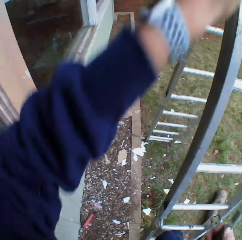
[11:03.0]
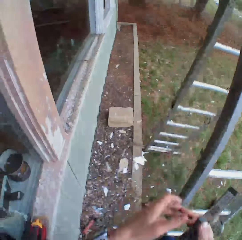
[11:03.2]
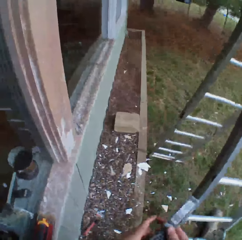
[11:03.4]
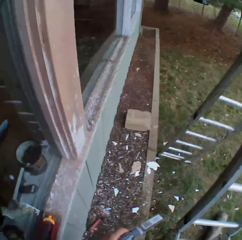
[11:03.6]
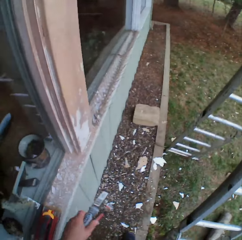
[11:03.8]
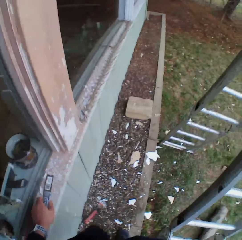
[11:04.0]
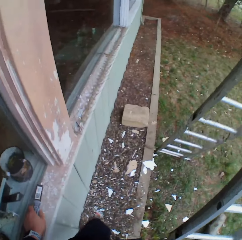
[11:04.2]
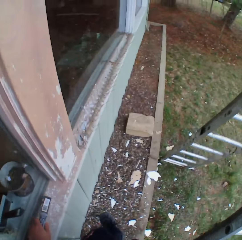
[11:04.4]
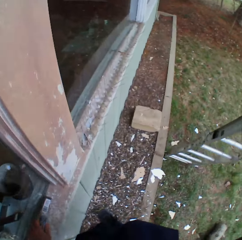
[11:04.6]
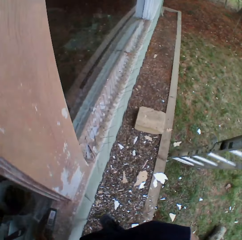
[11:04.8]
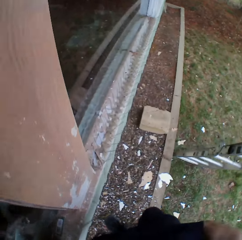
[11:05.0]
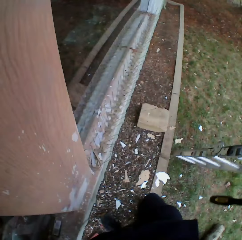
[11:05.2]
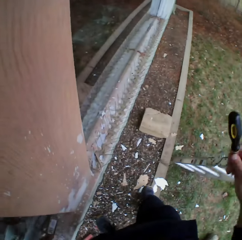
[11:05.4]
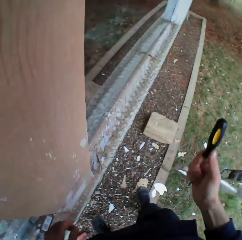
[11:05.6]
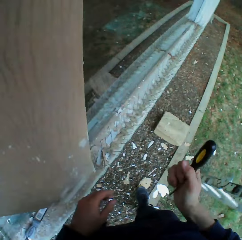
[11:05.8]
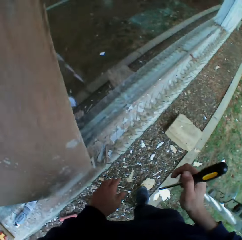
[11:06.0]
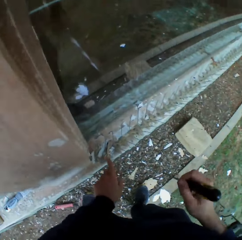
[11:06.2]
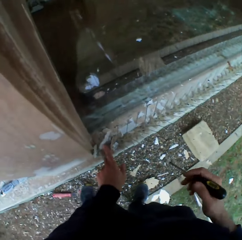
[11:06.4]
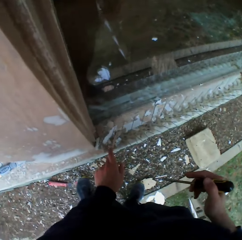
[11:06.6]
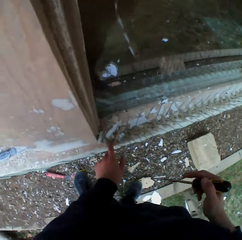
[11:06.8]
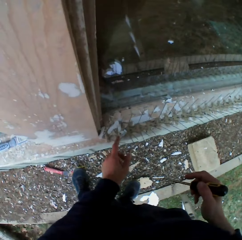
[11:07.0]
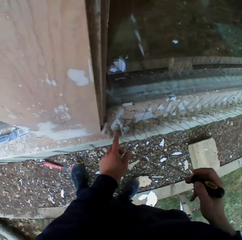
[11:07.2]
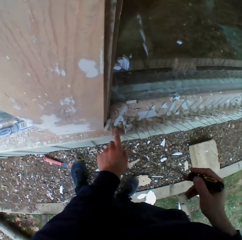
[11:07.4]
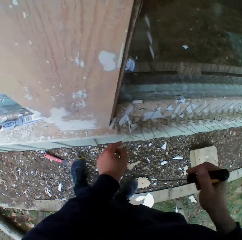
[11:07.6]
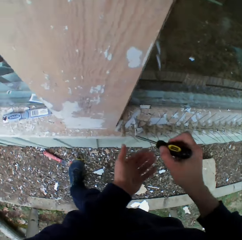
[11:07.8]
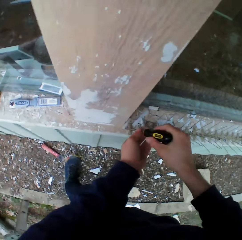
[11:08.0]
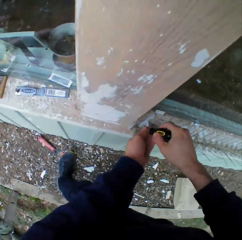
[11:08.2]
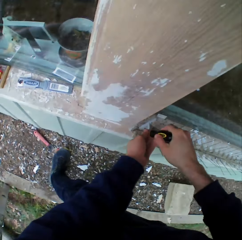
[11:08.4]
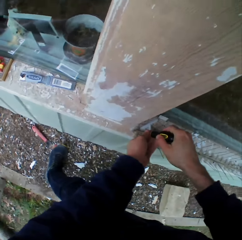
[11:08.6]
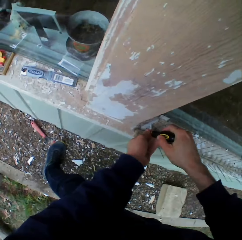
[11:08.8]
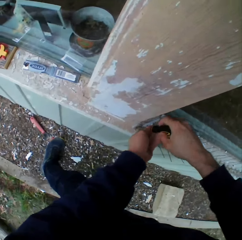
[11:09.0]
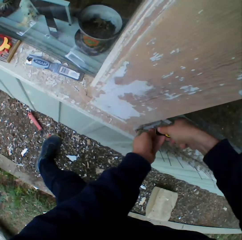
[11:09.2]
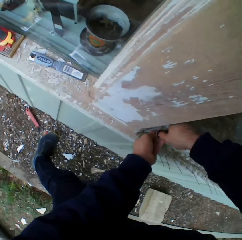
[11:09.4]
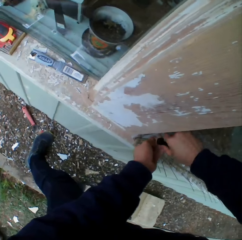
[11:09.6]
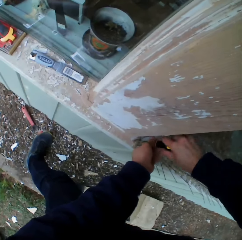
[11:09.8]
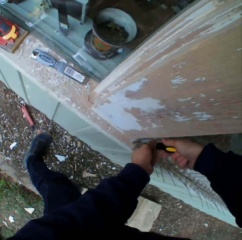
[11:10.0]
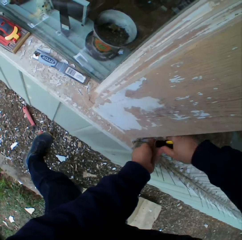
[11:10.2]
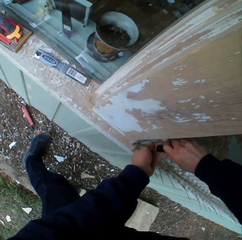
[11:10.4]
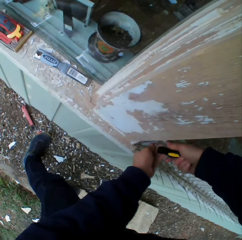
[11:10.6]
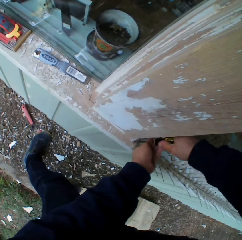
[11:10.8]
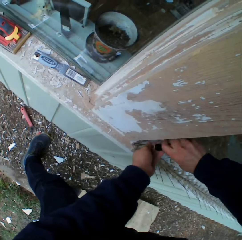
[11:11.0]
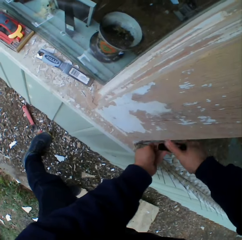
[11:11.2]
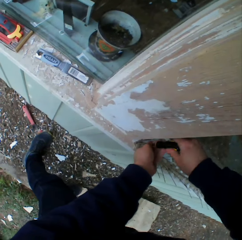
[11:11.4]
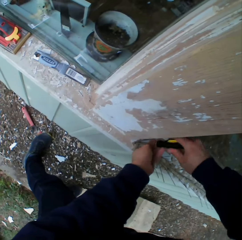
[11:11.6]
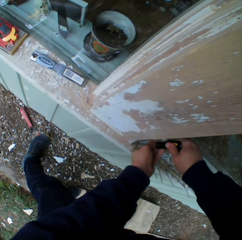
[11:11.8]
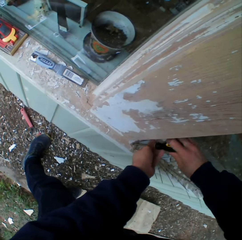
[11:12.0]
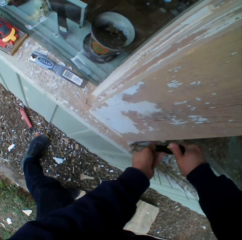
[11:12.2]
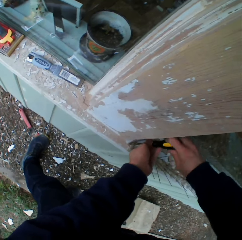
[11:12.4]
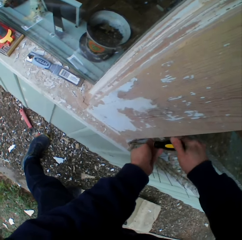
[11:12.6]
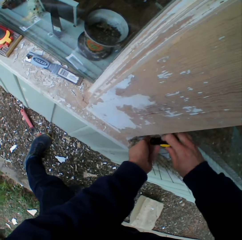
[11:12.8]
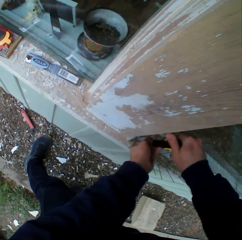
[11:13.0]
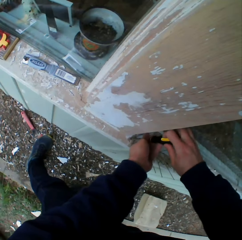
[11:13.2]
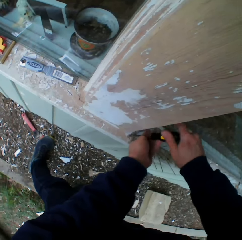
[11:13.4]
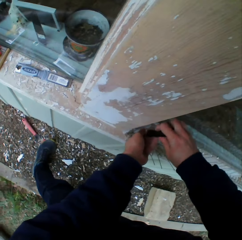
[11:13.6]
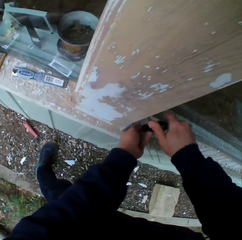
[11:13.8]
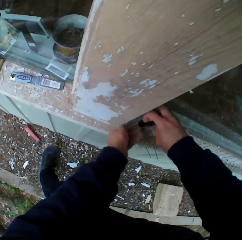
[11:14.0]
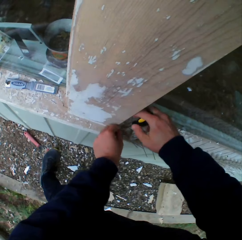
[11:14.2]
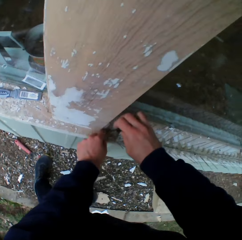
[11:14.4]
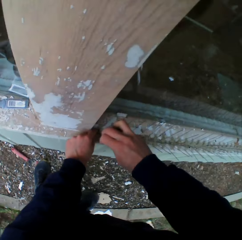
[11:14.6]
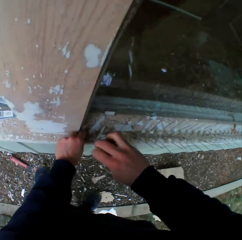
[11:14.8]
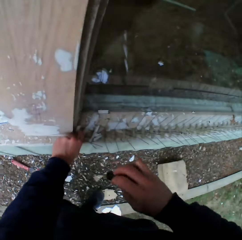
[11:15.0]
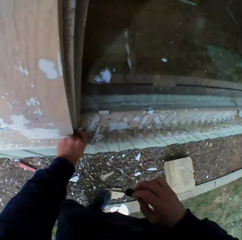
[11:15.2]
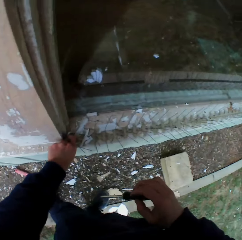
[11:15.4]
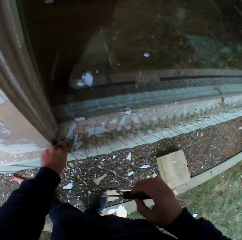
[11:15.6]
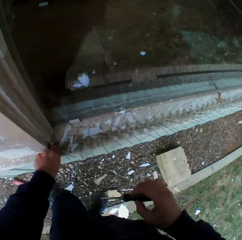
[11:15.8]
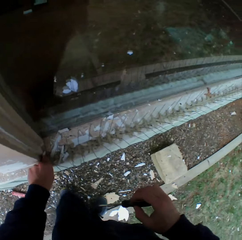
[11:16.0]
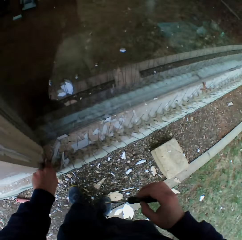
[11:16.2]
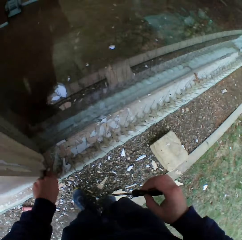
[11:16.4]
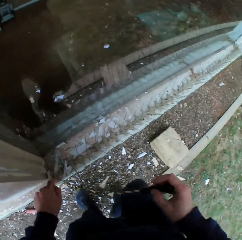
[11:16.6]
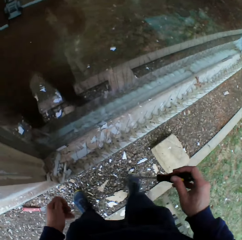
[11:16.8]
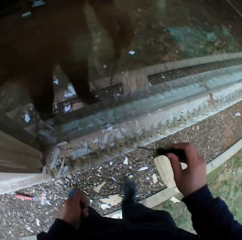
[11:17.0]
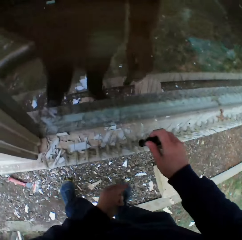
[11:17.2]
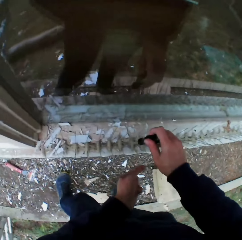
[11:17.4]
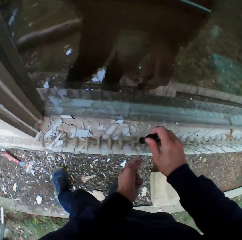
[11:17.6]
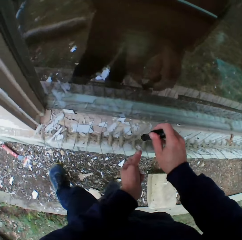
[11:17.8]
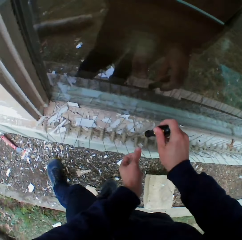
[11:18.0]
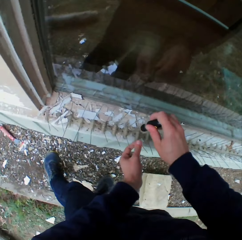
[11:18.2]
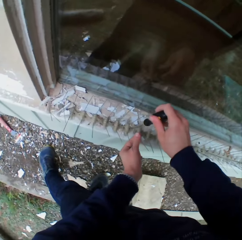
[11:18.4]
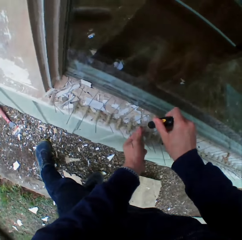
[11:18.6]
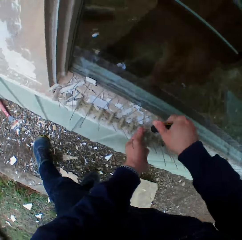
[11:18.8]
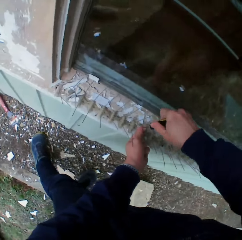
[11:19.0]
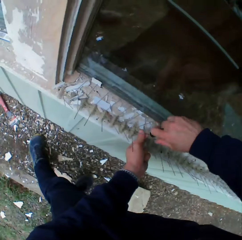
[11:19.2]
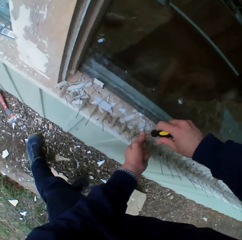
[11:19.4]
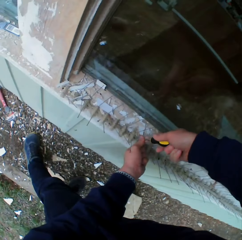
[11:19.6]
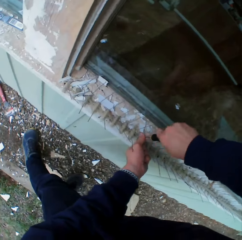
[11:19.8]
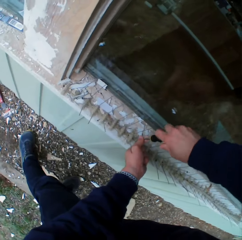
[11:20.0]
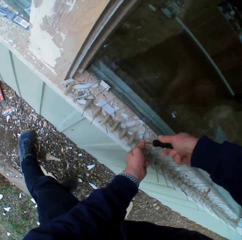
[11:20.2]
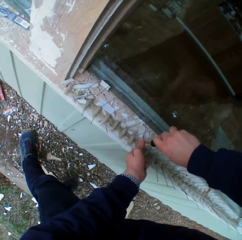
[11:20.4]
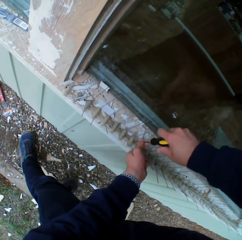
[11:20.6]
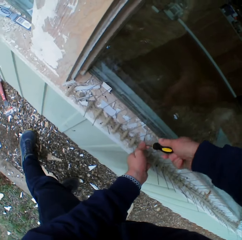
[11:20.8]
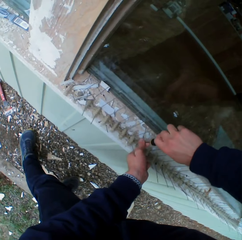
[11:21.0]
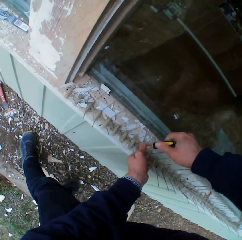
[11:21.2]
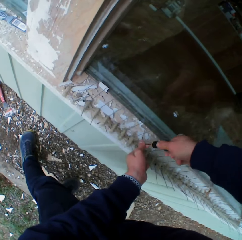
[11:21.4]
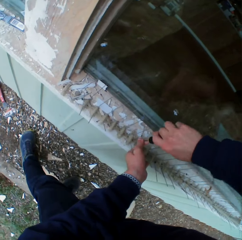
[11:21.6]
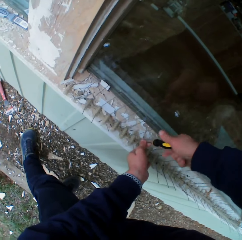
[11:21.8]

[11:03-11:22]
The camera wearer moves a scraper to the left hand. He puts the scraper on the window surface. He moves beside the window. He takes a screwdriver. He holds the screwdriver with his right hand. He touches a surface. He adjusts a screw. He opens a screw on the wall with the screwdriver. He picks up the screw. He moves a step. He adjusts a screw. He opens a screw on the wall with the screwdriver.

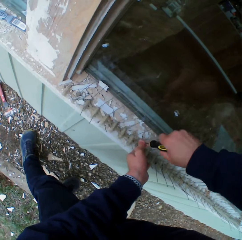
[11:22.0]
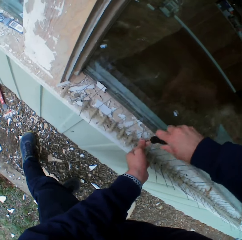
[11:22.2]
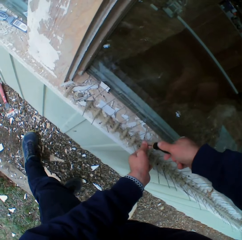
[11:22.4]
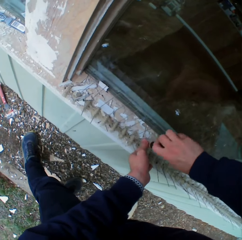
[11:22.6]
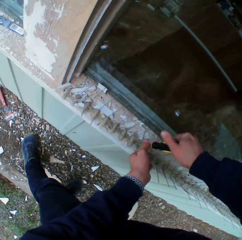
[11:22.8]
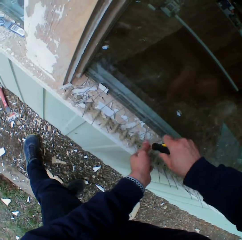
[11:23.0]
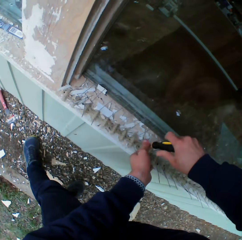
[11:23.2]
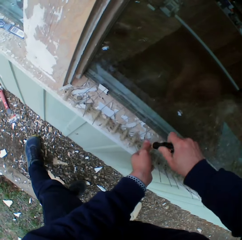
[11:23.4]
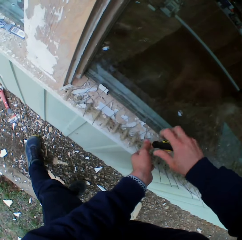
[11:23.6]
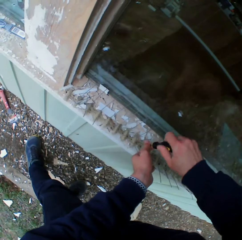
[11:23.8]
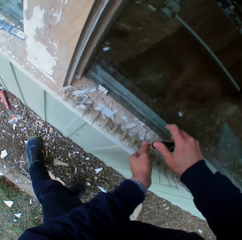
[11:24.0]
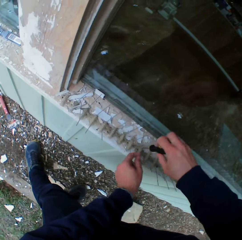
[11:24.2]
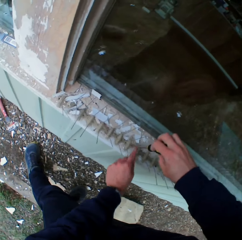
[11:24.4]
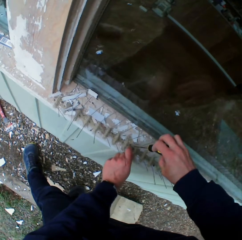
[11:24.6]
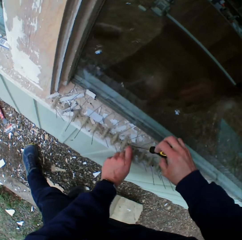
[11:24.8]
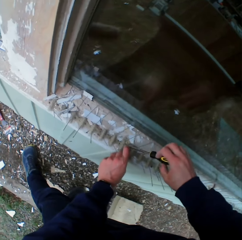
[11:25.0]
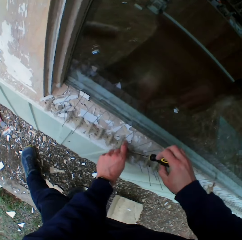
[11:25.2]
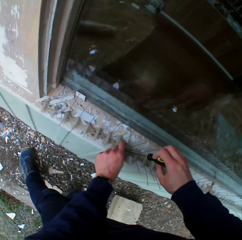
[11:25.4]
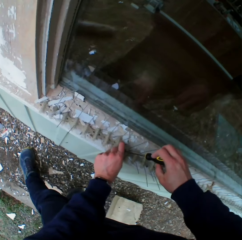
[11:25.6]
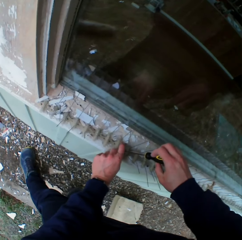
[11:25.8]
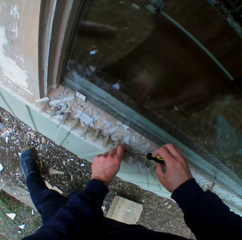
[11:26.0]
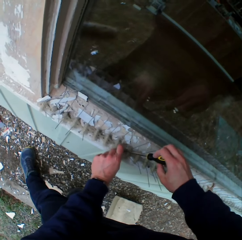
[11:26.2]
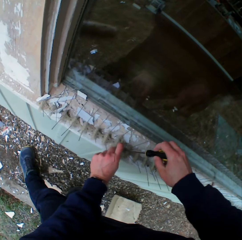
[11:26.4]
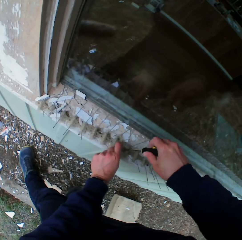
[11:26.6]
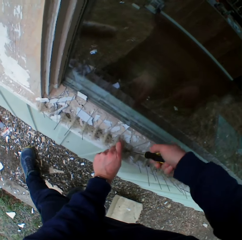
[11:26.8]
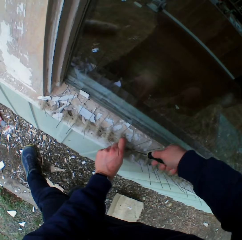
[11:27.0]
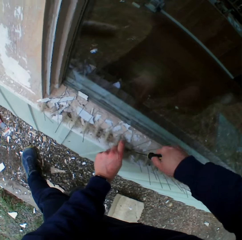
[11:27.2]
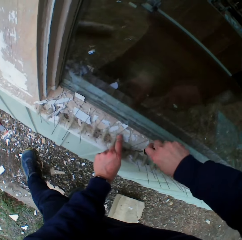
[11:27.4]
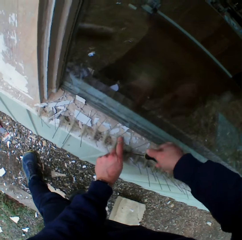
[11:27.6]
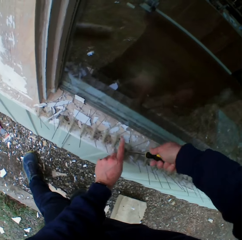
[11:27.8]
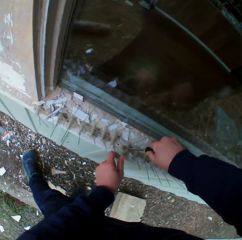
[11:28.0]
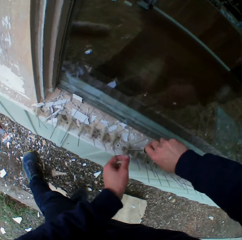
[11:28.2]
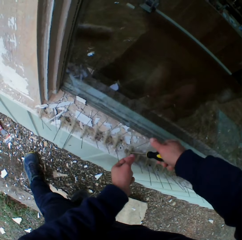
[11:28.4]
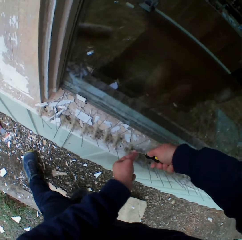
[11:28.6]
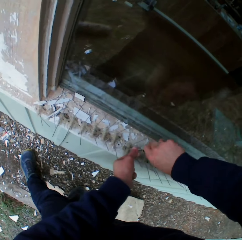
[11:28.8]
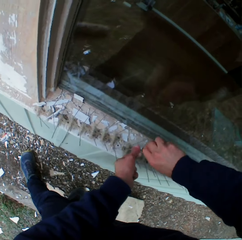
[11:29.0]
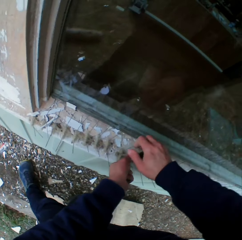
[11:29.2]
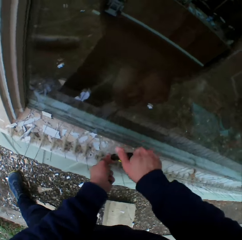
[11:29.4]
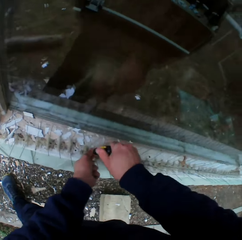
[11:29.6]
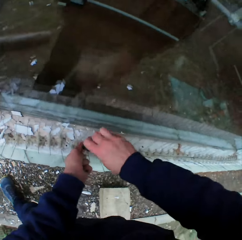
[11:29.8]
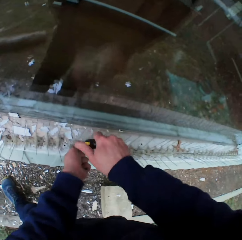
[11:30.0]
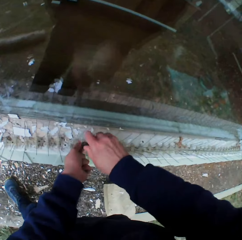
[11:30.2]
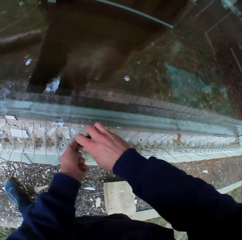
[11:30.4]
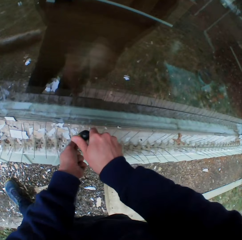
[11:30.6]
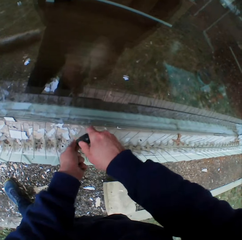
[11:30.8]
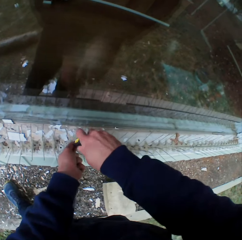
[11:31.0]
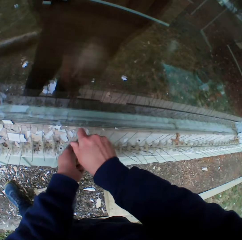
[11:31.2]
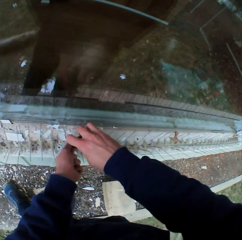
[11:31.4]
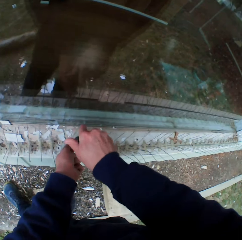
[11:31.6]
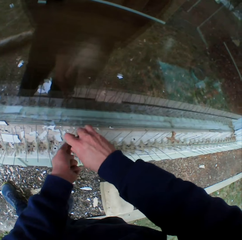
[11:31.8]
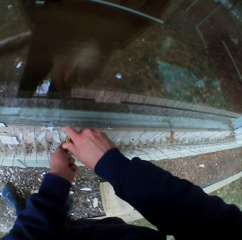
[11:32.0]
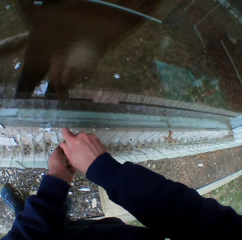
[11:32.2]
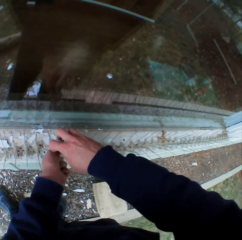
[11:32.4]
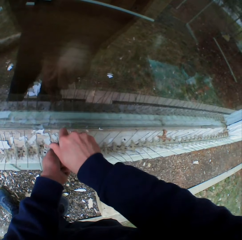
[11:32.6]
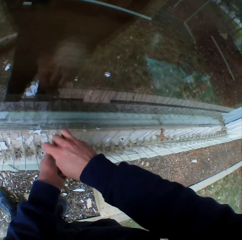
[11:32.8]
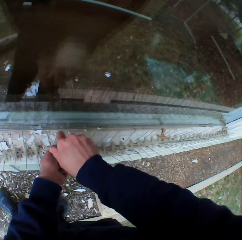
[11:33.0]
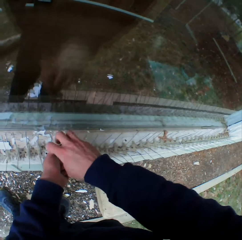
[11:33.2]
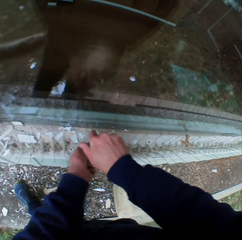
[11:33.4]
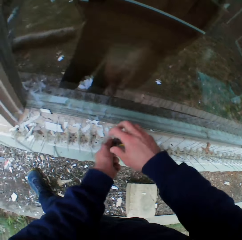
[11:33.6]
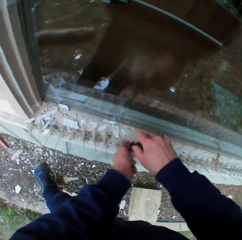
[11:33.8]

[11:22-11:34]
The camera wearer takes the screw. They adjust a screw.
